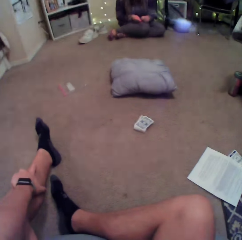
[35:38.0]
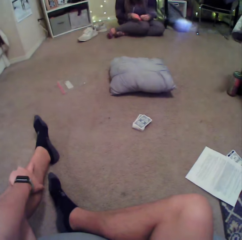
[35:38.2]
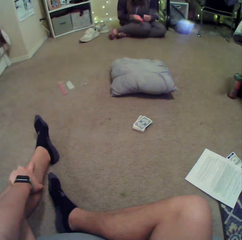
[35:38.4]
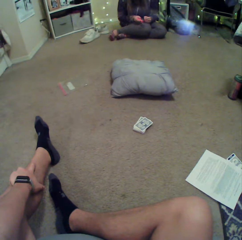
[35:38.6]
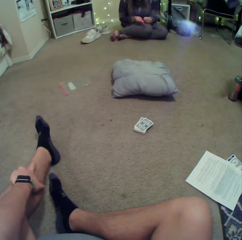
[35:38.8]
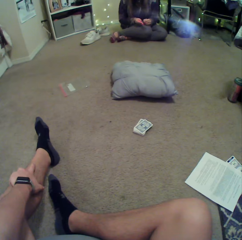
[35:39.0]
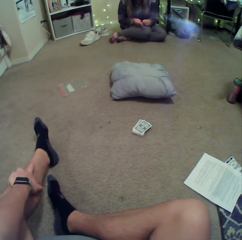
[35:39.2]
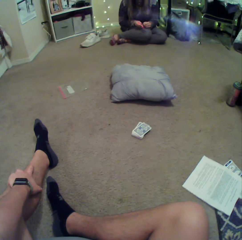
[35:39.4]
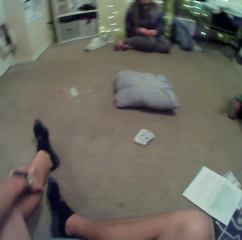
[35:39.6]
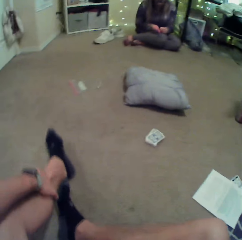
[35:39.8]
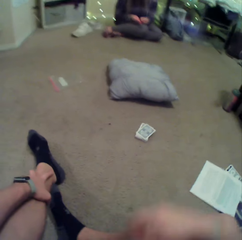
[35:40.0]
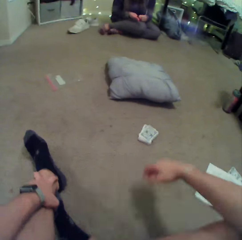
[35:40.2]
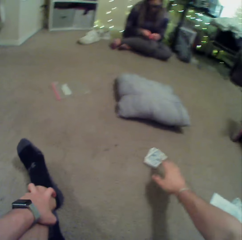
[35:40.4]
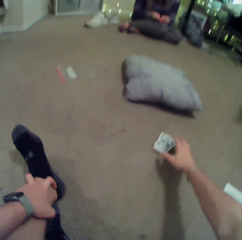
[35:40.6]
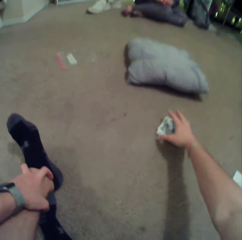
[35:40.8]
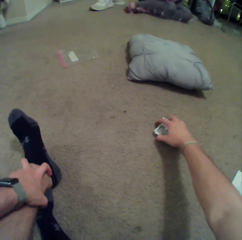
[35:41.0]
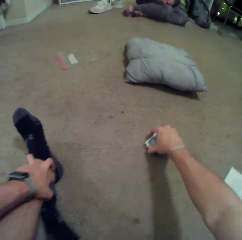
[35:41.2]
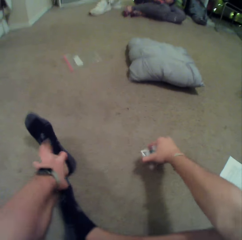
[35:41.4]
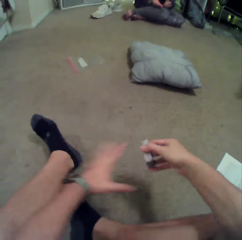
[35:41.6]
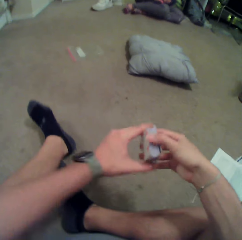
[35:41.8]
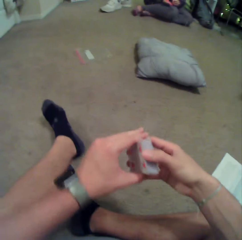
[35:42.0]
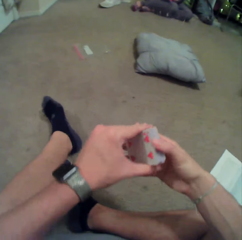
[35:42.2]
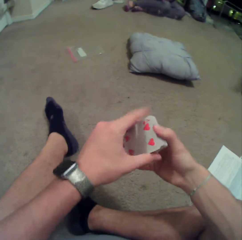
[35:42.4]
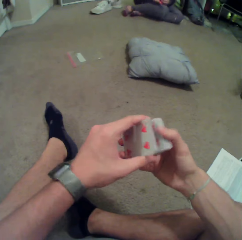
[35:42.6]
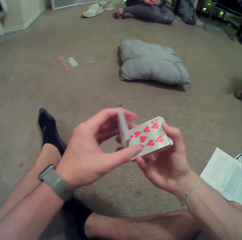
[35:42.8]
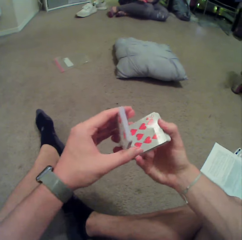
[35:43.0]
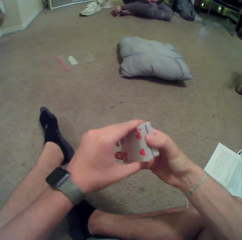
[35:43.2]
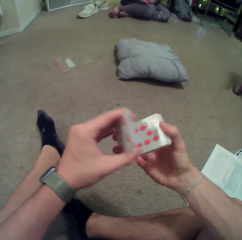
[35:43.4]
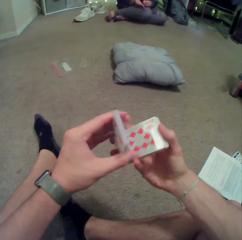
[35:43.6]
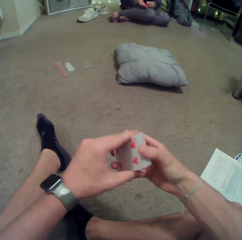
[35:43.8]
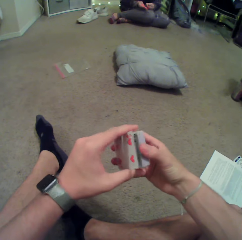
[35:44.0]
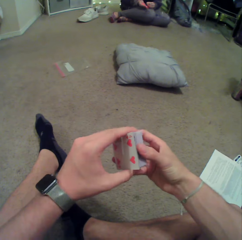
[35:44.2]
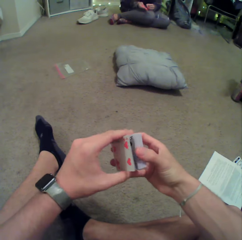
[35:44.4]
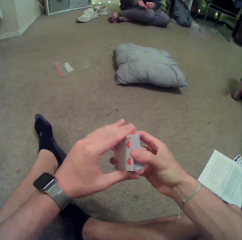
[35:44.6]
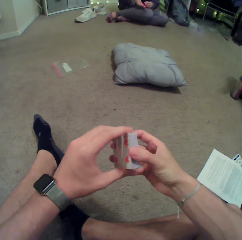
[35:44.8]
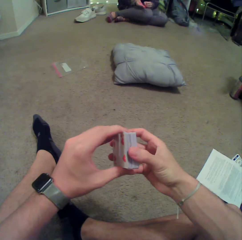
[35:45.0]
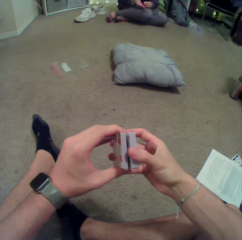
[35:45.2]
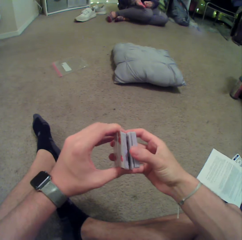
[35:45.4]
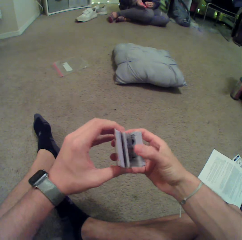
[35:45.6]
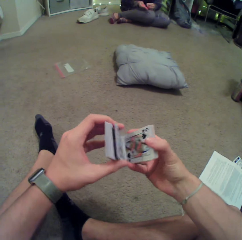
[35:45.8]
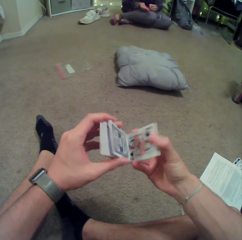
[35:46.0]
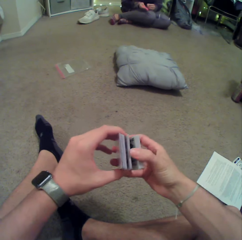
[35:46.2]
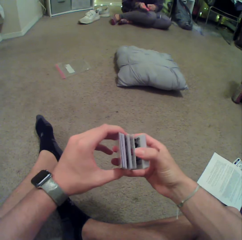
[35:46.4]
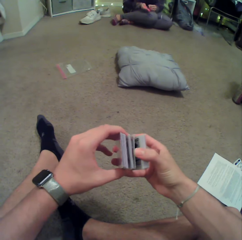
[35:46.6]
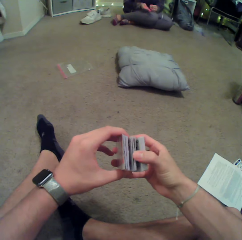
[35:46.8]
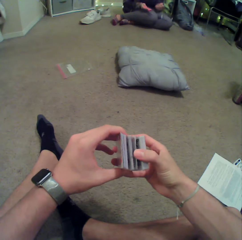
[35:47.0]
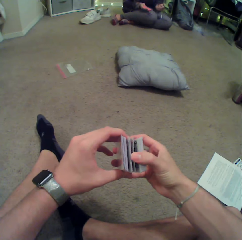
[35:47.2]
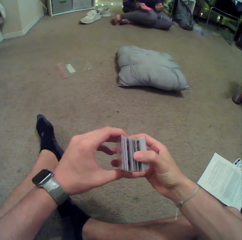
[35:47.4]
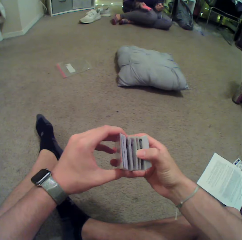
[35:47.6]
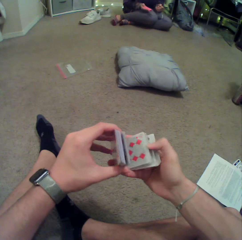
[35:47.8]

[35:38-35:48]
The camera wearer picks up cards on the floor. They mix the cards in hand and check the cards.

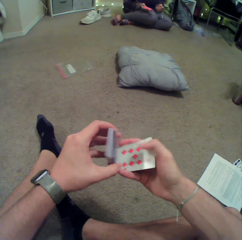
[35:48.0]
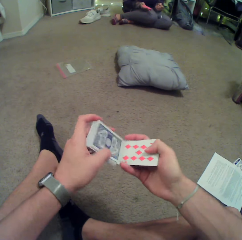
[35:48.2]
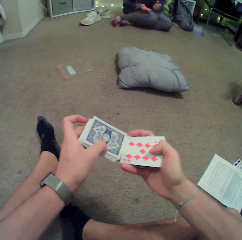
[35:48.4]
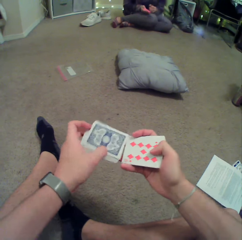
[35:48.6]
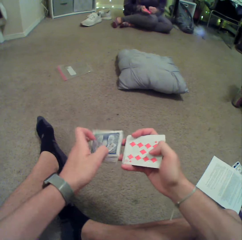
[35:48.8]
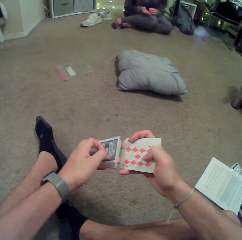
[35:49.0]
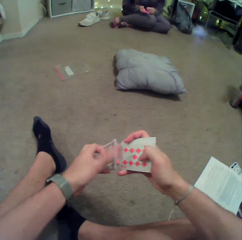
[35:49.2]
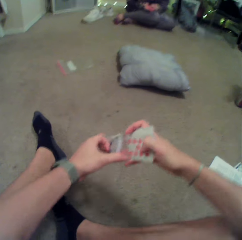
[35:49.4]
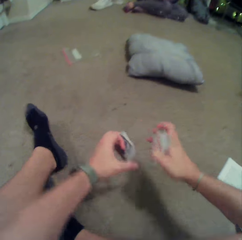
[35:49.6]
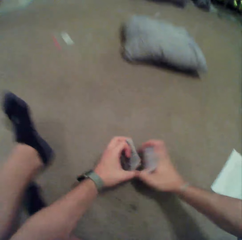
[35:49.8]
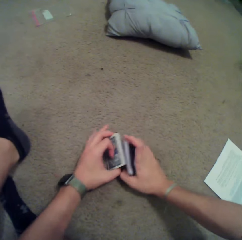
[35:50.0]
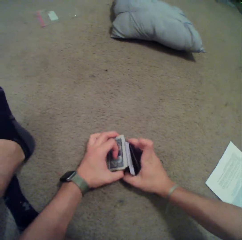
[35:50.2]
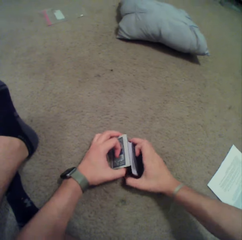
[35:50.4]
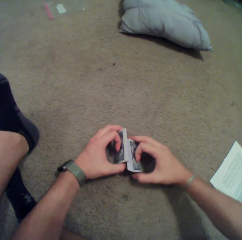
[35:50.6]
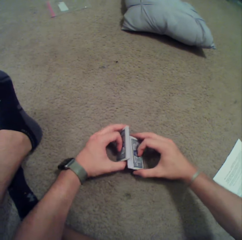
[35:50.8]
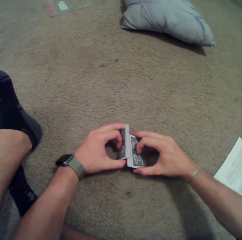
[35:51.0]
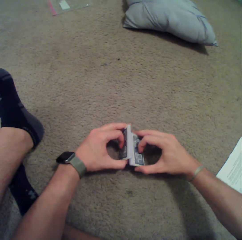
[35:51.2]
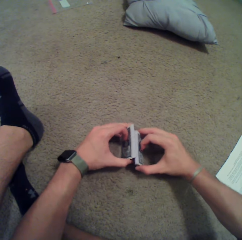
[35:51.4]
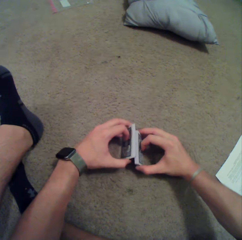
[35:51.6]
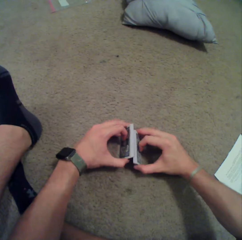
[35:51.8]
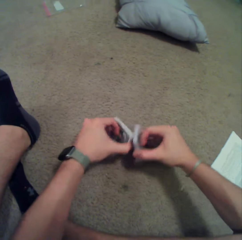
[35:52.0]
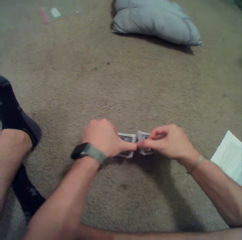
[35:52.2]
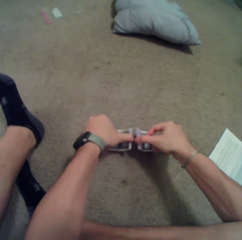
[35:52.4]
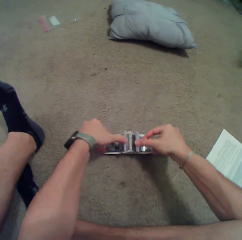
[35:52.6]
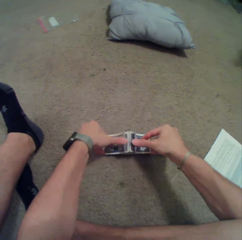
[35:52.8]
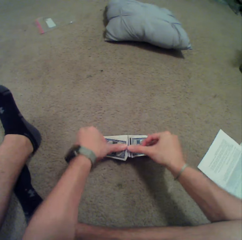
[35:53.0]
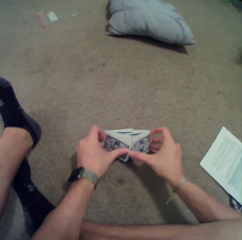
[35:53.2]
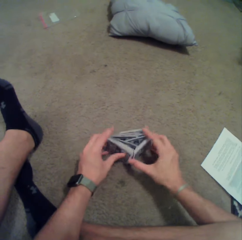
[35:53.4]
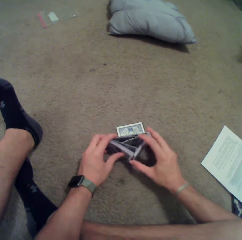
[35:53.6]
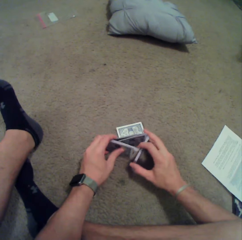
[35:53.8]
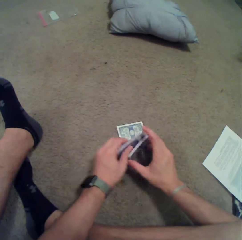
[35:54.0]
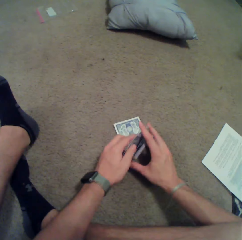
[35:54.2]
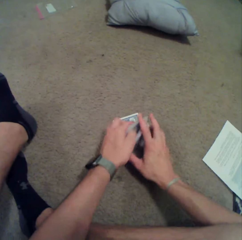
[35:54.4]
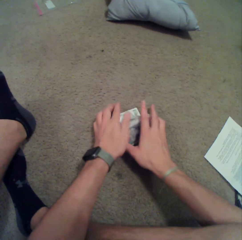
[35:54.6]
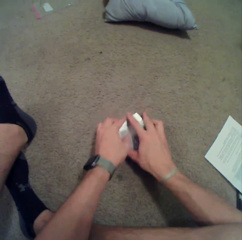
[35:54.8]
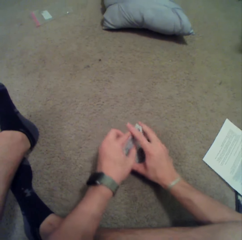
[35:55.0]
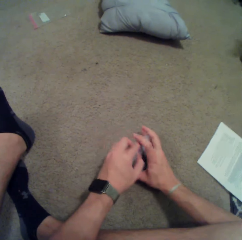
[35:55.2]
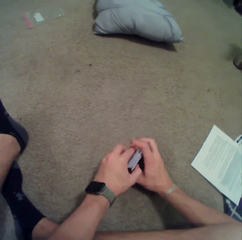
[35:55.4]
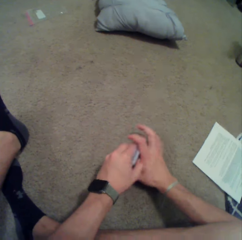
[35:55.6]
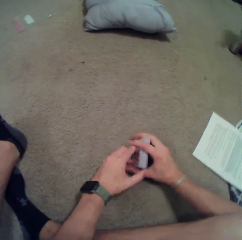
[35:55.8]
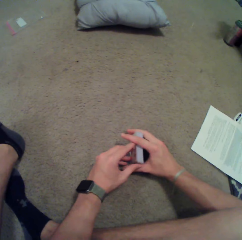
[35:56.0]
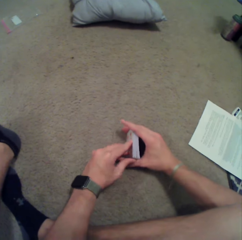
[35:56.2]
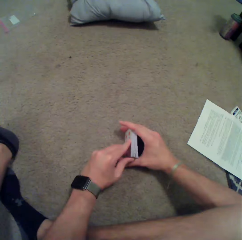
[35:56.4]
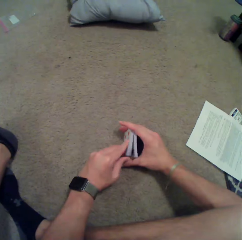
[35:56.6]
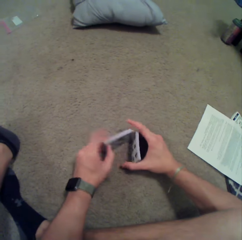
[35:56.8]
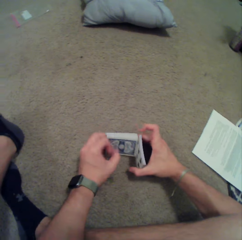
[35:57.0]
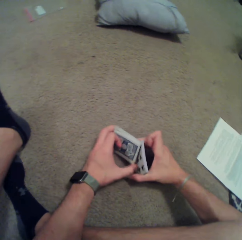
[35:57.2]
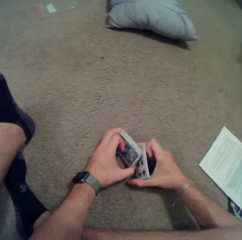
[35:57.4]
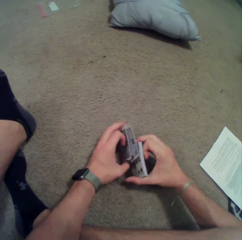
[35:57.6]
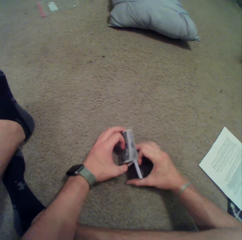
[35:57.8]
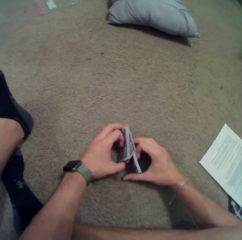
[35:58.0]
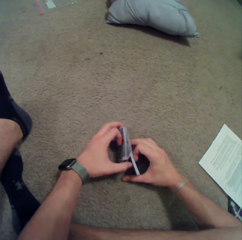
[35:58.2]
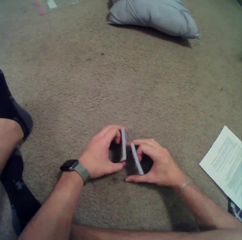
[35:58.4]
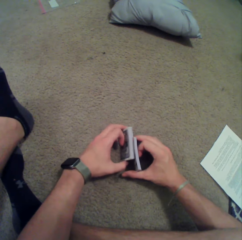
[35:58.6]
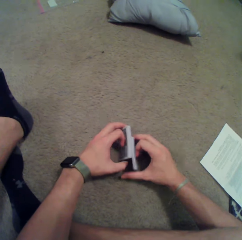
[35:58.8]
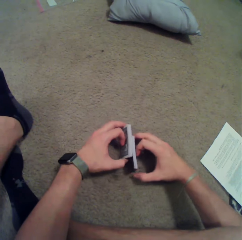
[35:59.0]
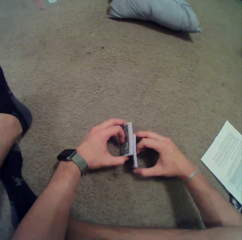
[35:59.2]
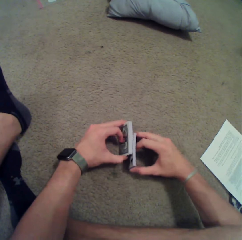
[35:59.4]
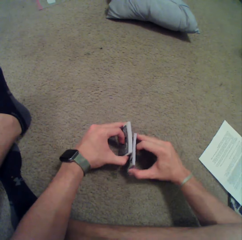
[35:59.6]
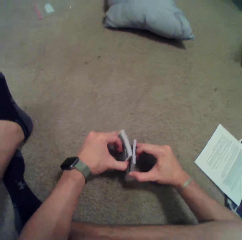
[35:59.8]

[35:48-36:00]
The camera wearer mixes cards on the floor. They play with the cards.

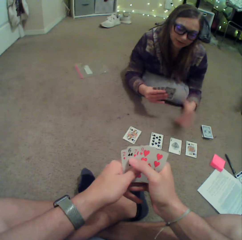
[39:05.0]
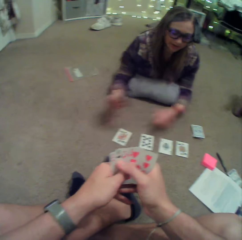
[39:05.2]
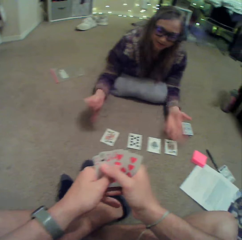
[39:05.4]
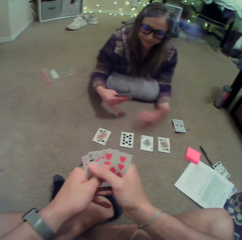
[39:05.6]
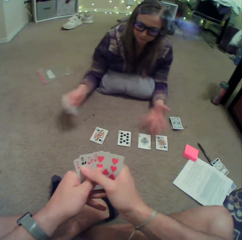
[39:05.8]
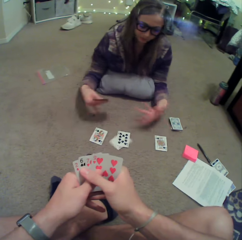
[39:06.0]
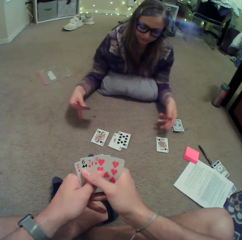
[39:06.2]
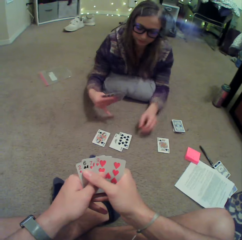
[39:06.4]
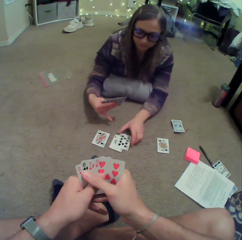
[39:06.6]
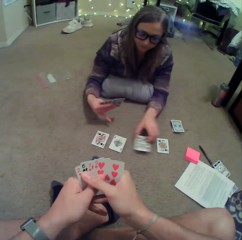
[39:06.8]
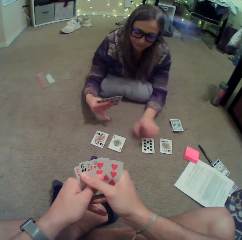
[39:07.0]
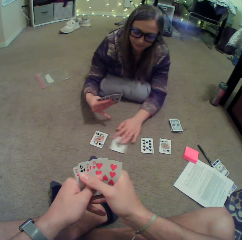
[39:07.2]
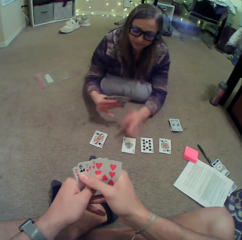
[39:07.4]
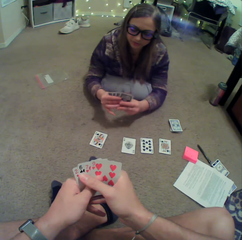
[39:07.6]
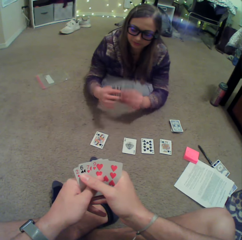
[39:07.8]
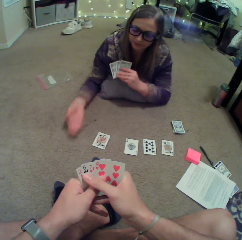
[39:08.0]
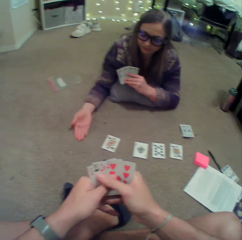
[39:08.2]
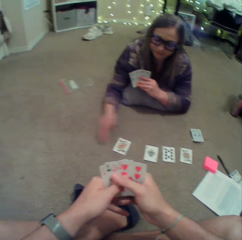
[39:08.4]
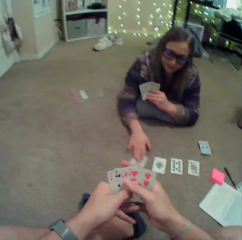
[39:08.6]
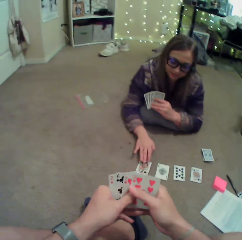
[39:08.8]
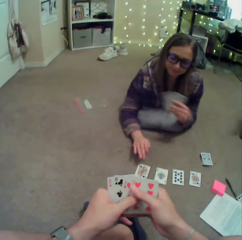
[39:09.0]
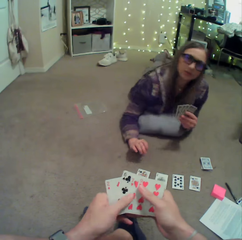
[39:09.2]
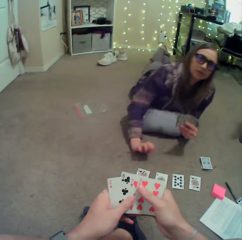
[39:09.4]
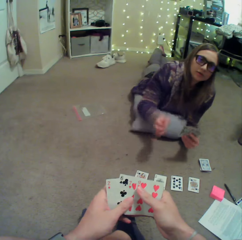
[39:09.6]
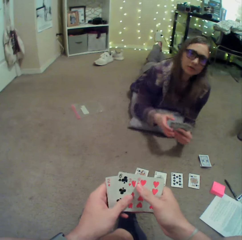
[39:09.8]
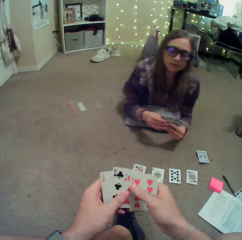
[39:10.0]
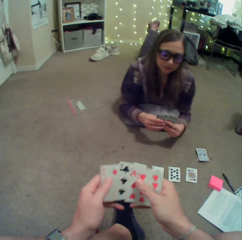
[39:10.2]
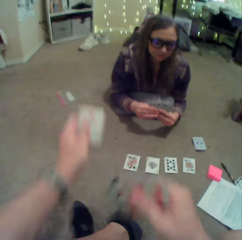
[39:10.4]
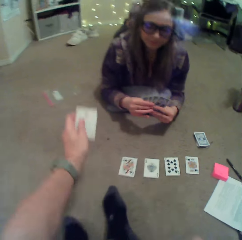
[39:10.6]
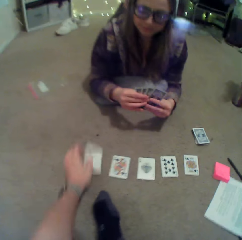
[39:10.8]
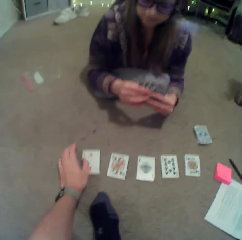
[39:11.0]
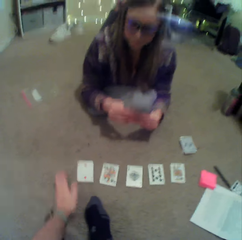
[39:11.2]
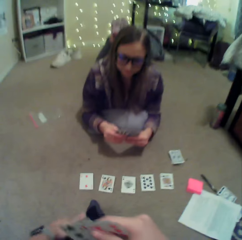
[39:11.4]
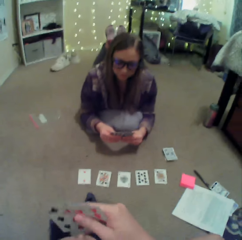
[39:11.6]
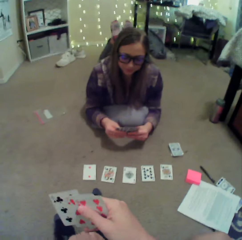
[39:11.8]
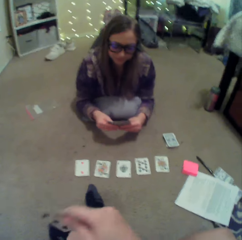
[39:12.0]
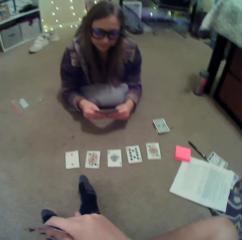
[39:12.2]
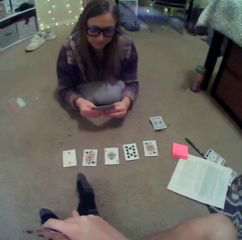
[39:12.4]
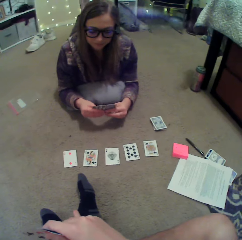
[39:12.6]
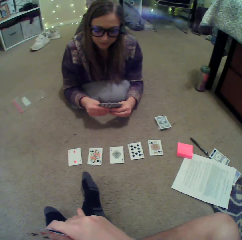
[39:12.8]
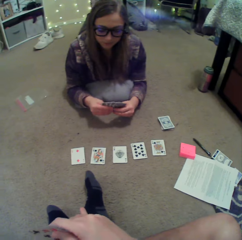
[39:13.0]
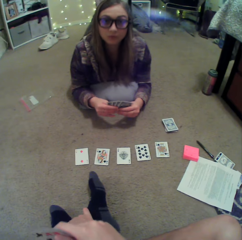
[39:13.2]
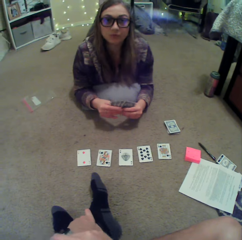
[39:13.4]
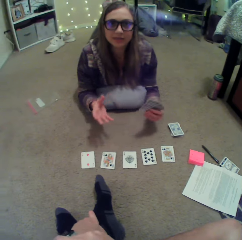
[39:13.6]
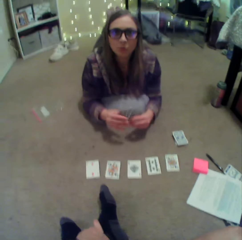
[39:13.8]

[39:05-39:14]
A person arranges cards on the floor. The person sways hands. The camera wearer puts a card on the floor. They arrange the cards.
